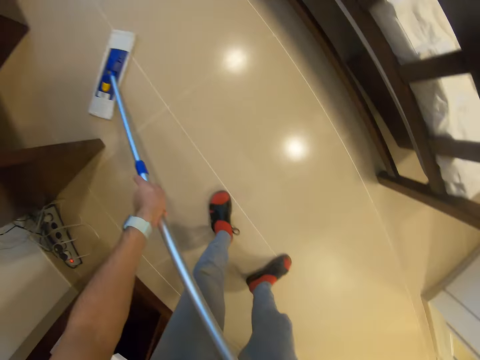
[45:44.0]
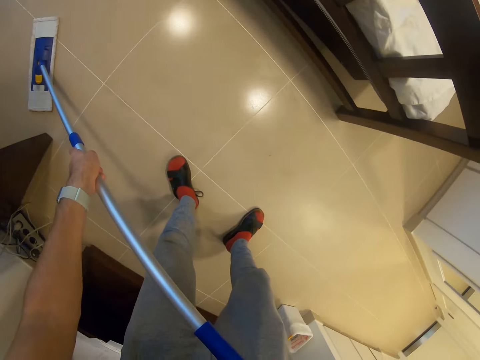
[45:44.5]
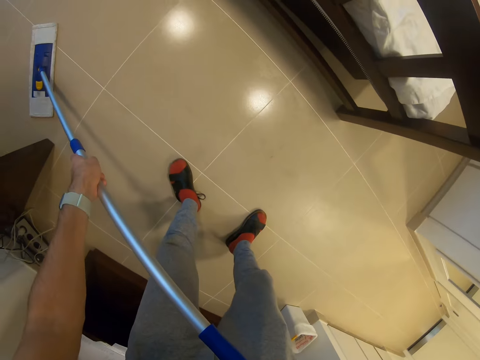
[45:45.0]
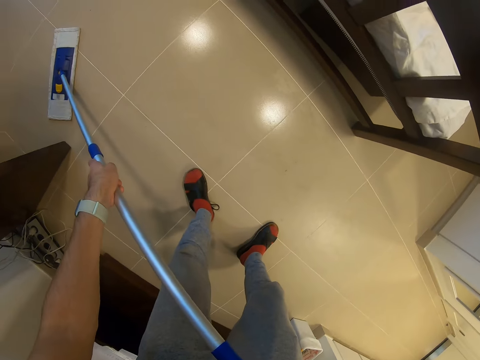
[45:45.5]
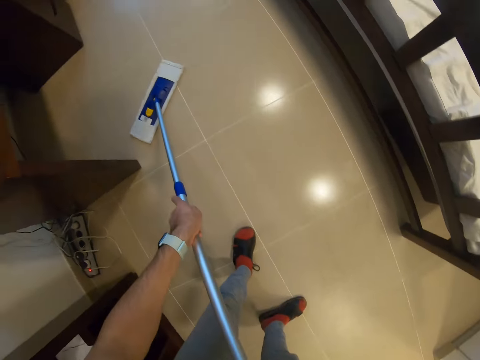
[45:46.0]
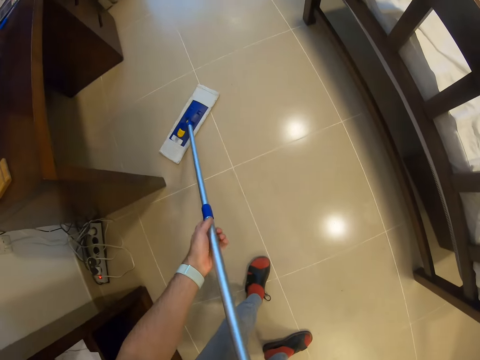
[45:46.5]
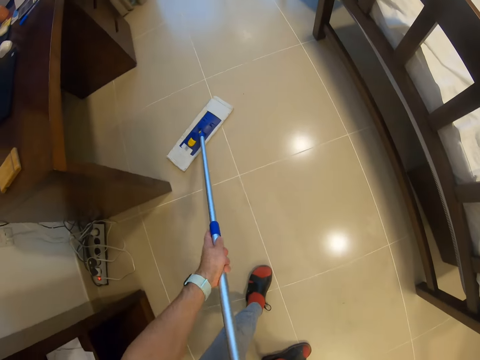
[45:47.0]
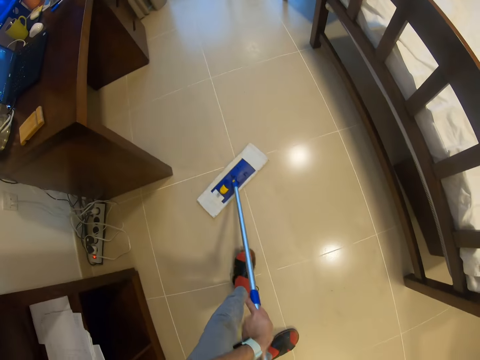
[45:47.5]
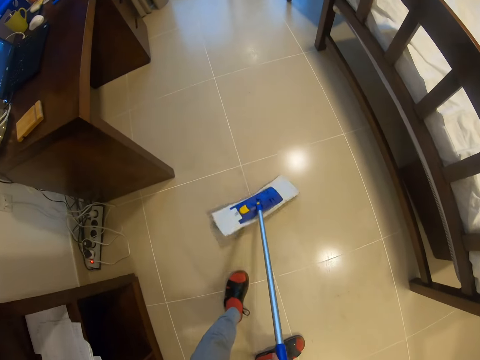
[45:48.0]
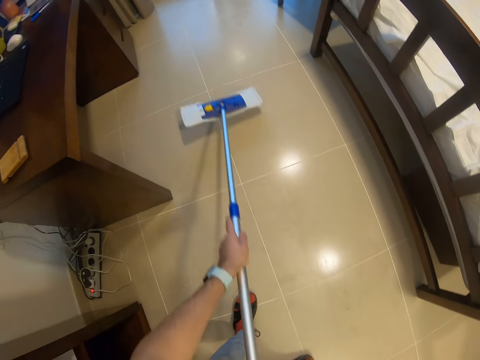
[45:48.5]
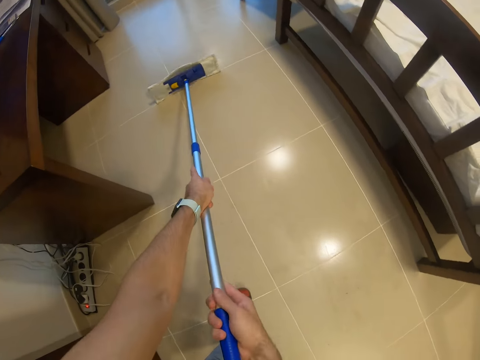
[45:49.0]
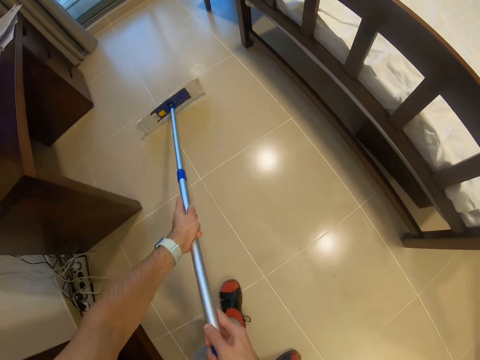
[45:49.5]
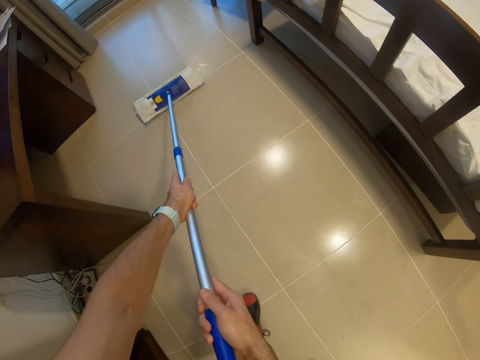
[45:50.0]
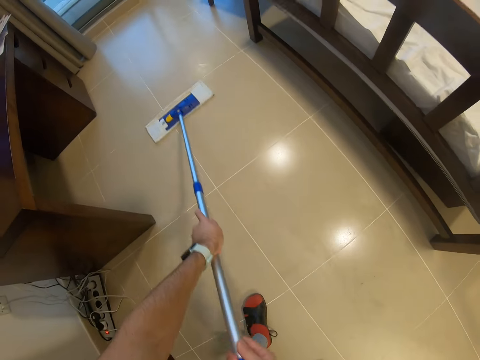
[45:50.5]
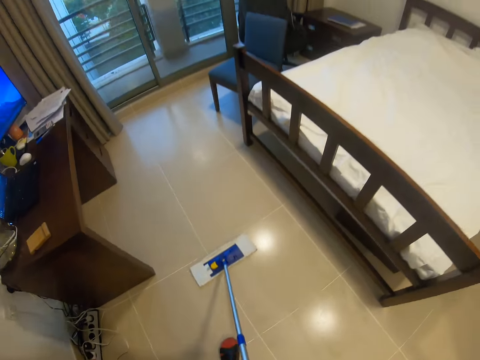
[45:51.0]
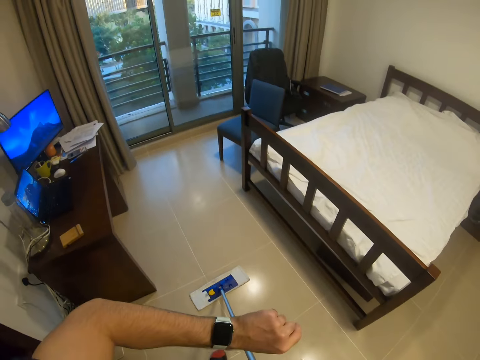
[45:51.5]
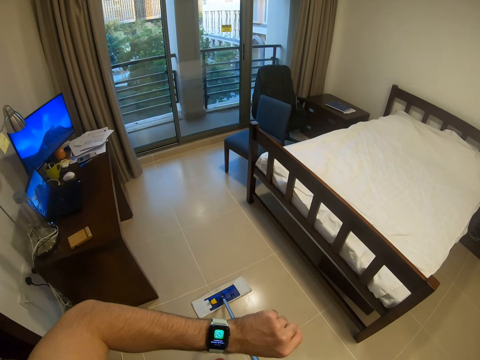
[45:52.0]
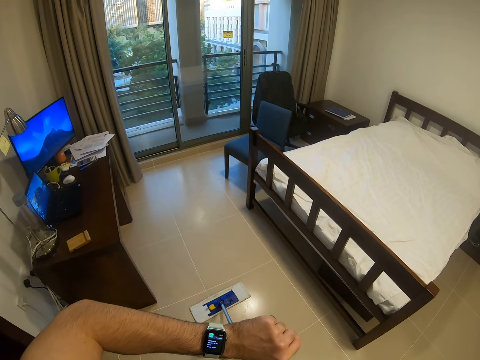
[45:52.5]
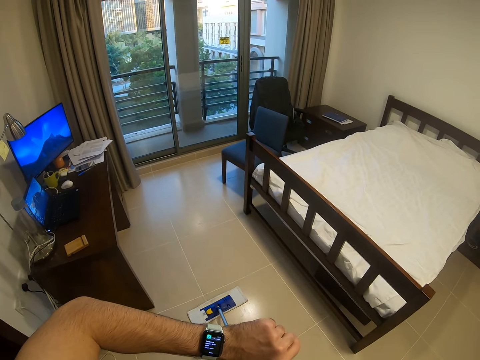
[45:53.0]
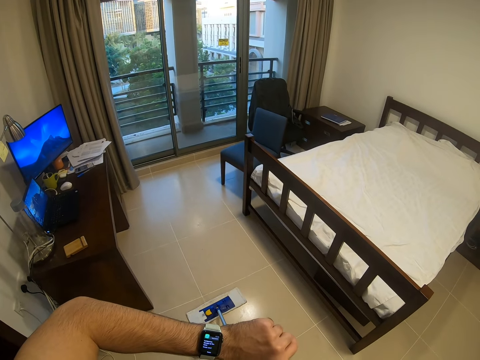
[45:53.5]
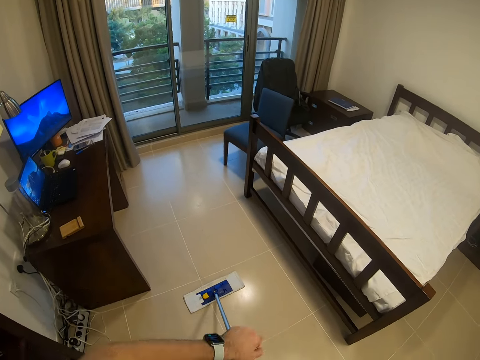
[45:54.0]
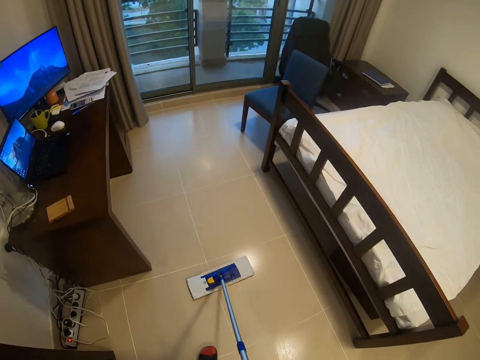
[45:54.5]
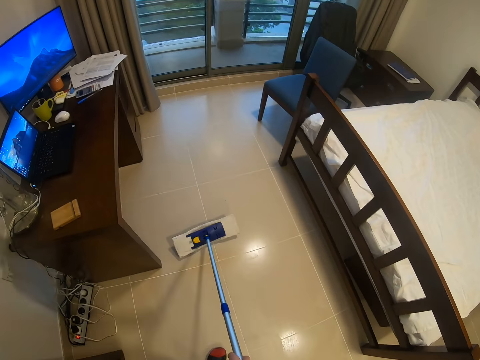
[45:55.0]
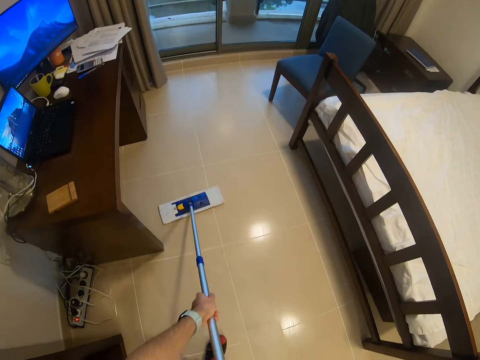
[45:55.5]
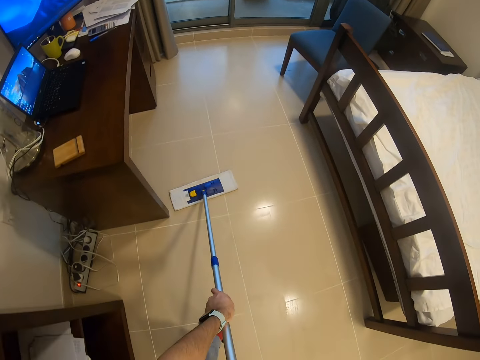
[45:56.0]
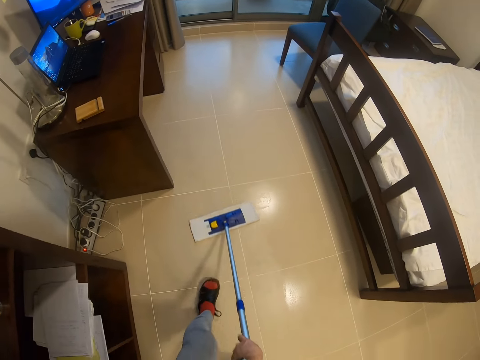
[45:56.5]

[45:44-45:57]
The camera wearer looks around the room. He sweeps the floor. He mops the floor. He looks around the room. He looks at his watch. He mops the floor.

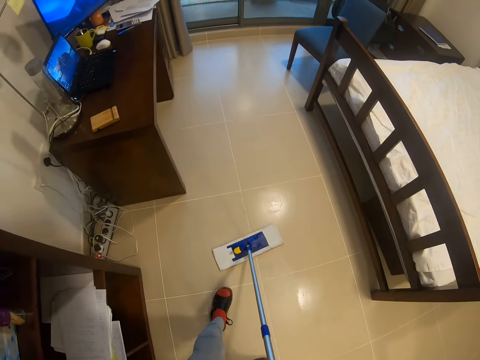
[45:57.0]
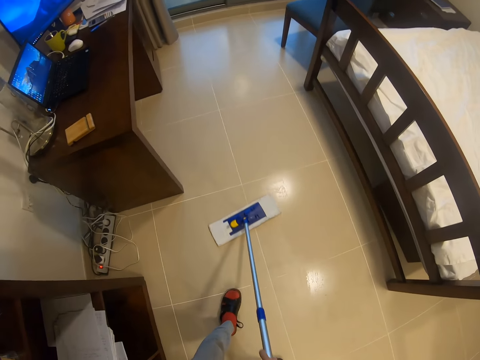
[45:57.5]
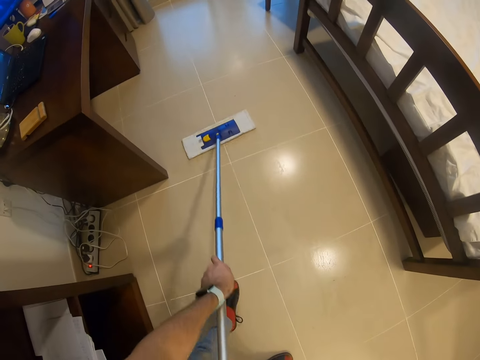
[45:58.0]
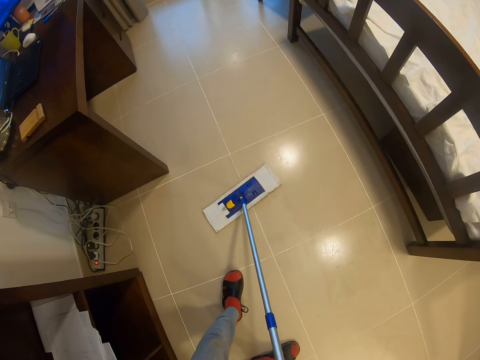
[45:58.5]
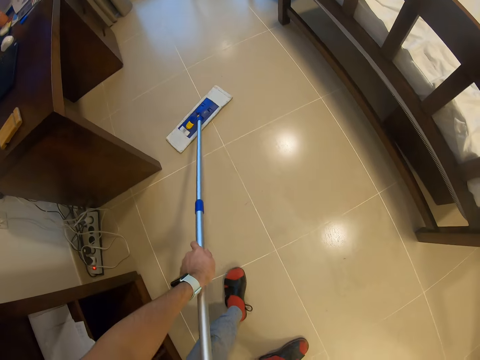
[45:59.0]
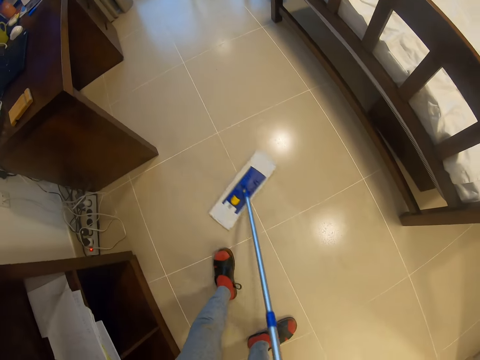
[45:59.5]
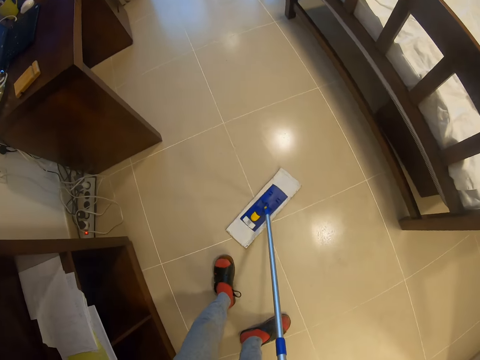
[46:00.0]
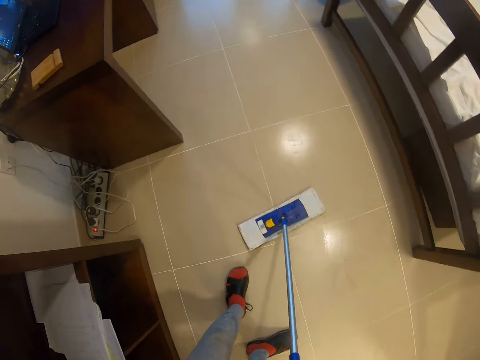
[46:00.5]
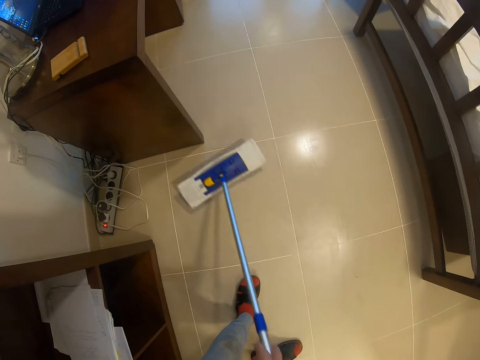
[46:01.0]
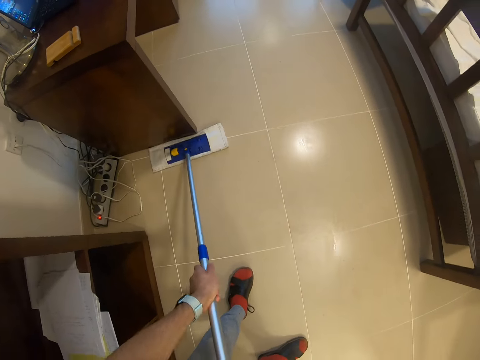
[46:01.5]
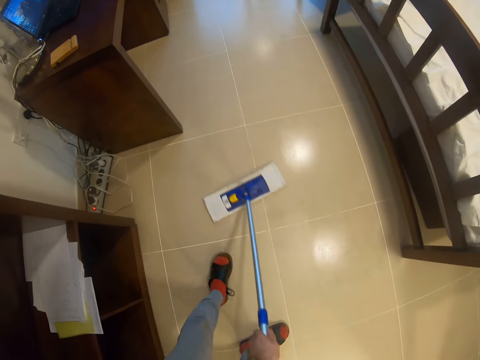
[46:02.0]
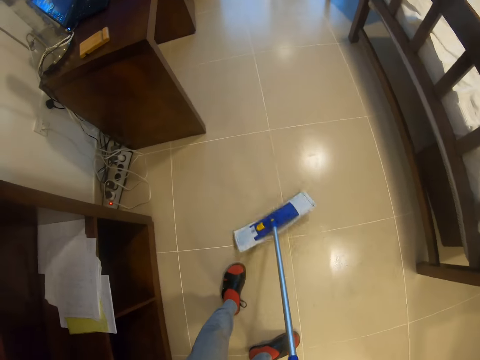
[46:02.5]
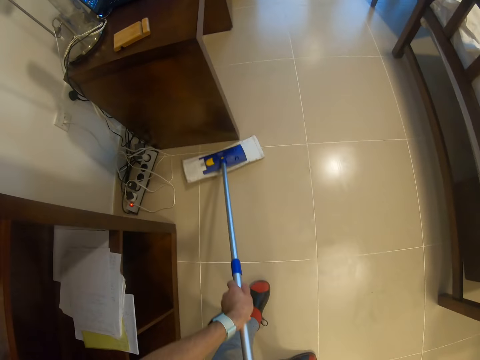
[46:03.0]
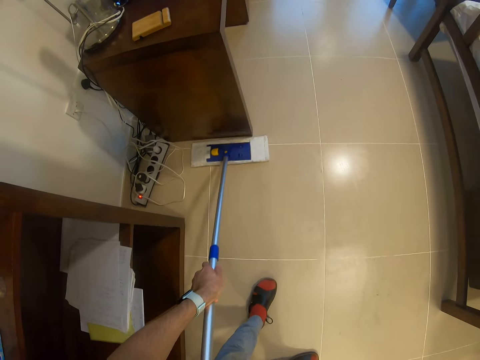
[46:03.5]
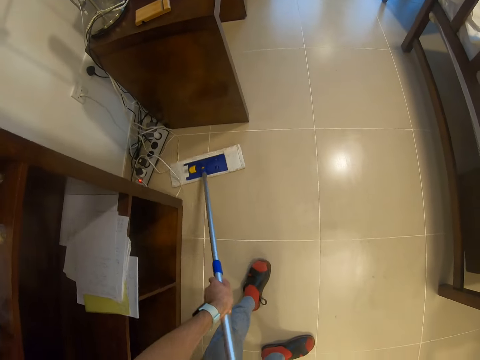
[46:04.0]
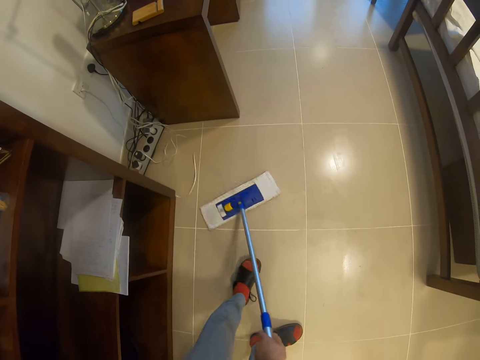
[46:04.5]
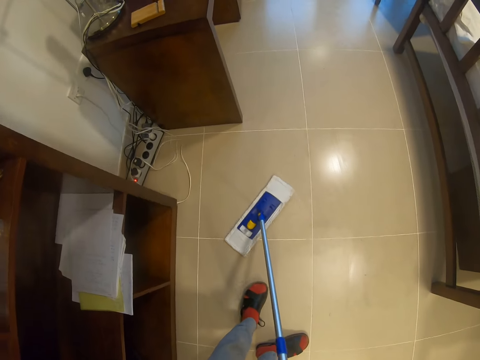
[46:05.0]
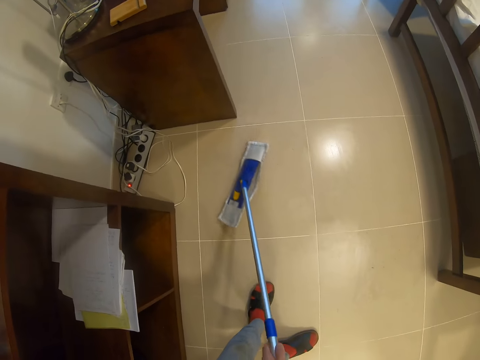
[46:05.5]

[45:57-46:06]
The camera wearer mops the floor.

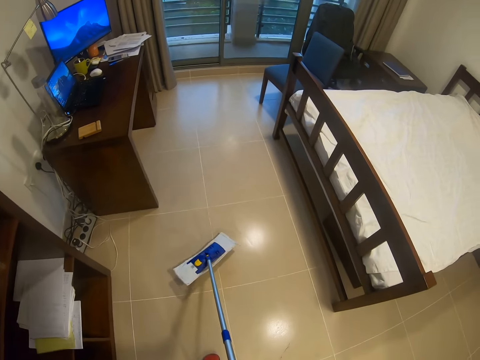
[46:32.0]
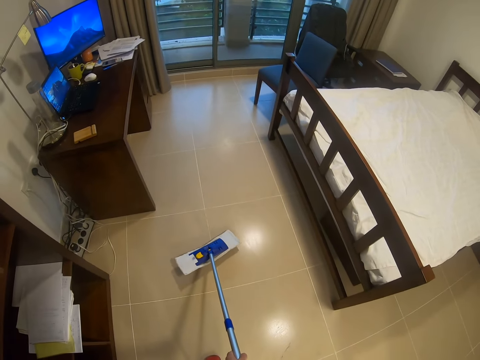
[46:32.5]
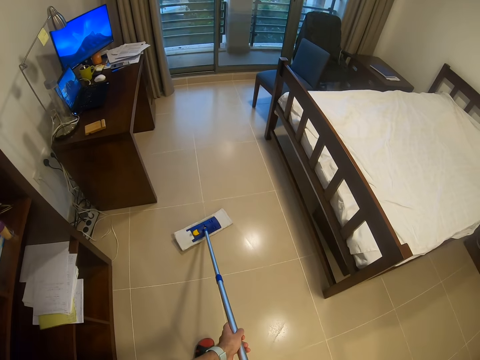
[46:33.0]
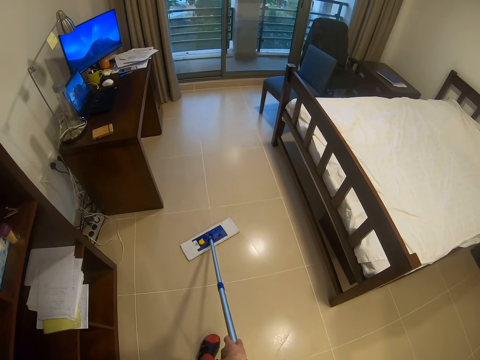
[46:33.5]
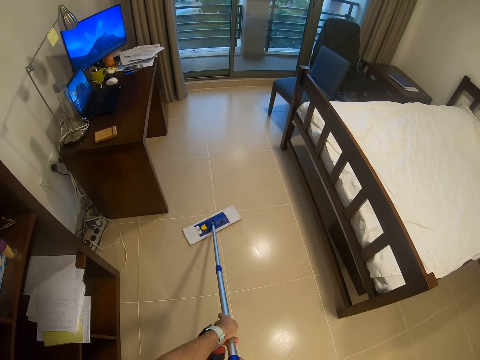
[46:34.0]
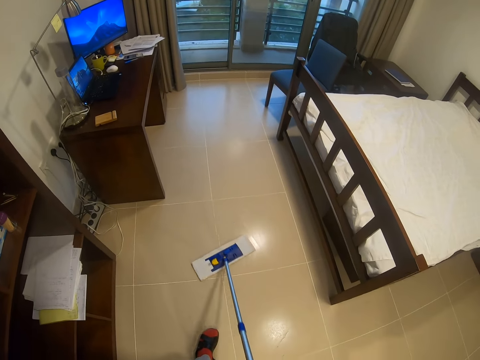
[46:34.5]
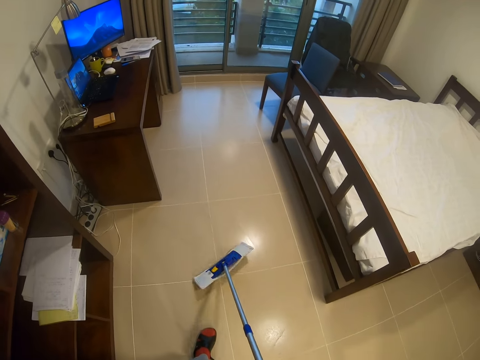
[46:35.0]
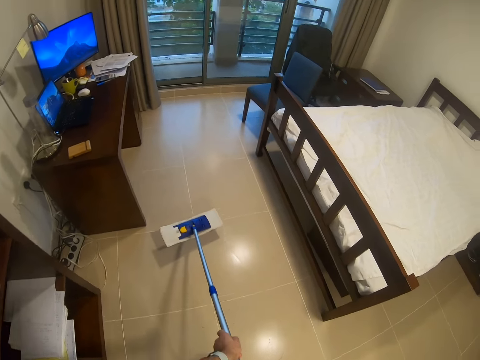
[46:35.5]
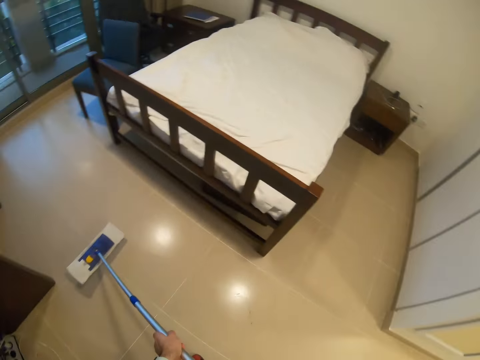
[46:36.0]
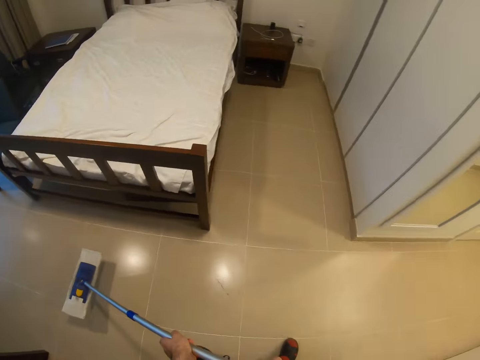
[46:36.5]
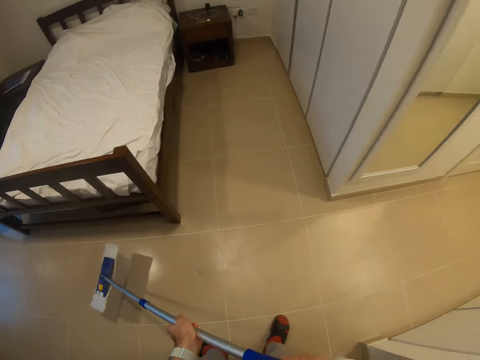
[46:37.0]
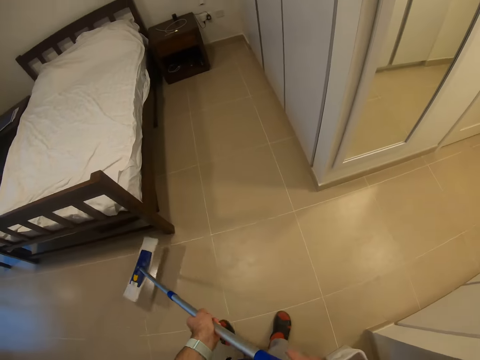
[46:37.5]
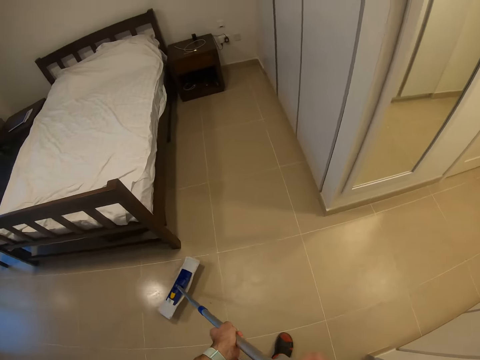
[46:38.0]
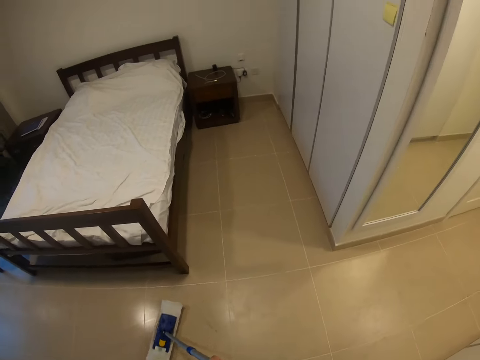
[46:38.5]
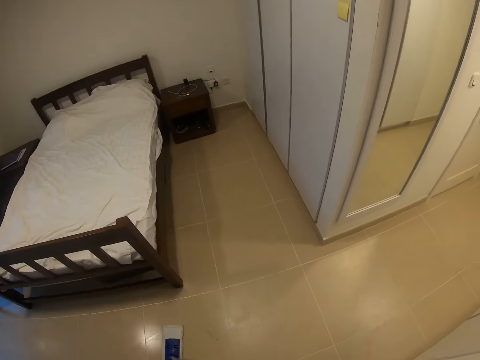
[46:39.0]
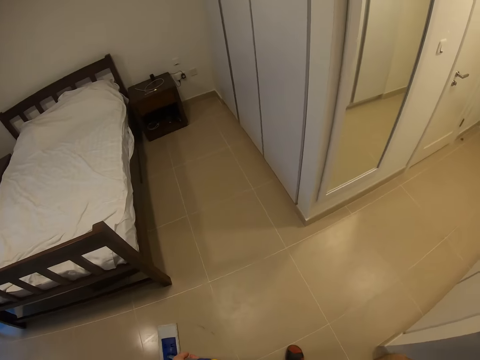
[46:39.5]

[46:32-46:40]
The camera wearer looks around the bedroom.
